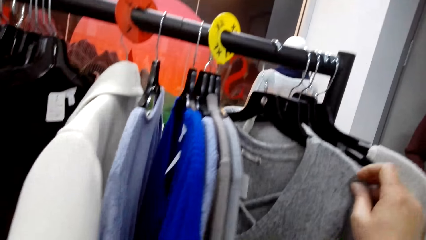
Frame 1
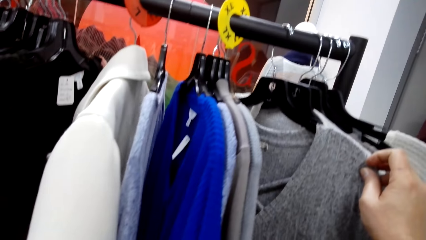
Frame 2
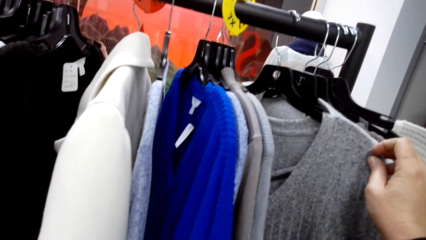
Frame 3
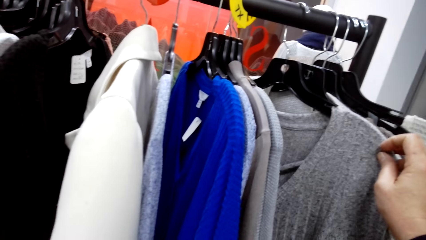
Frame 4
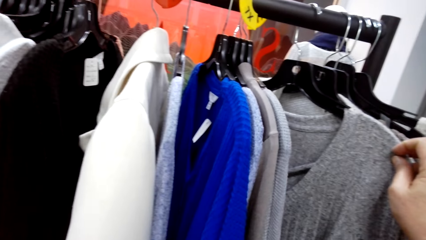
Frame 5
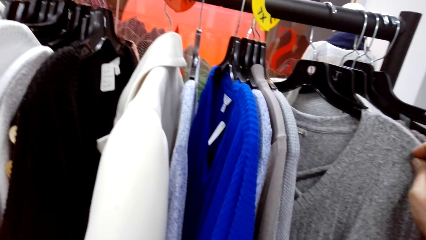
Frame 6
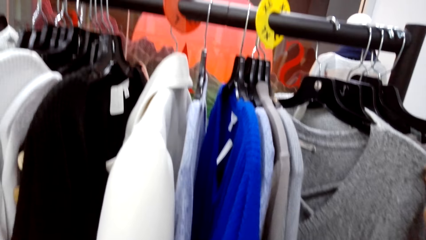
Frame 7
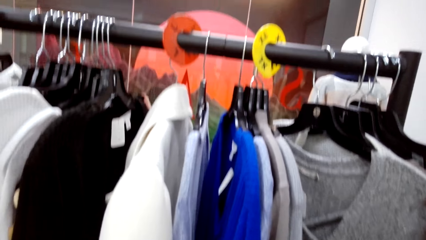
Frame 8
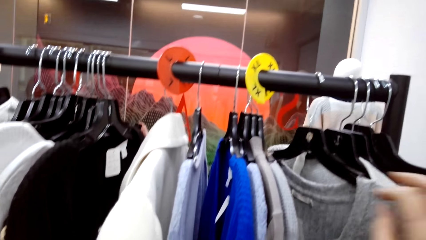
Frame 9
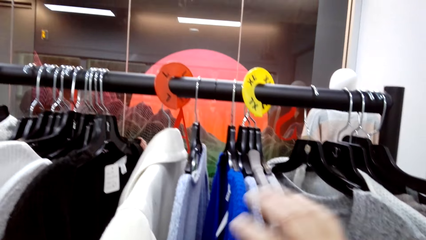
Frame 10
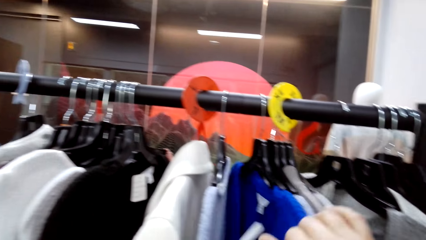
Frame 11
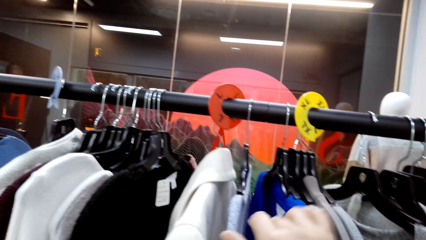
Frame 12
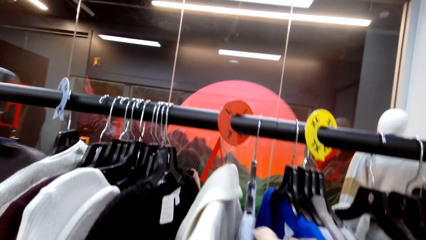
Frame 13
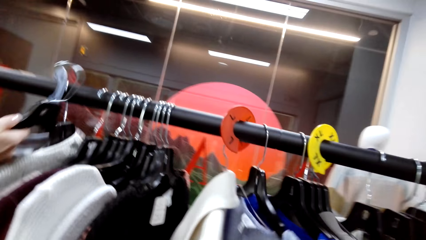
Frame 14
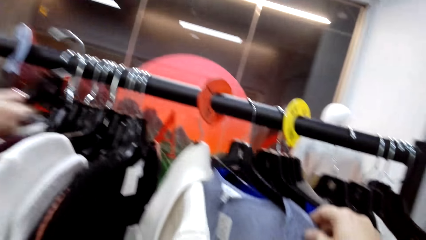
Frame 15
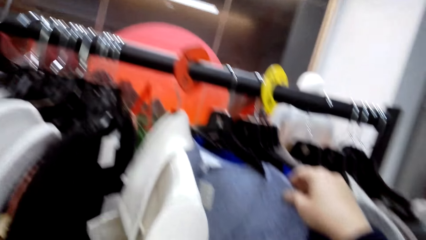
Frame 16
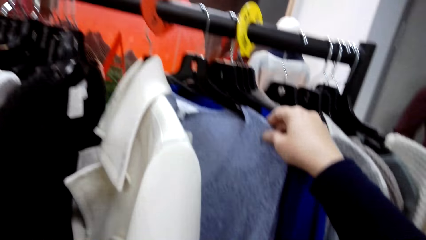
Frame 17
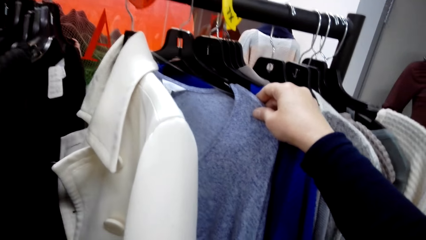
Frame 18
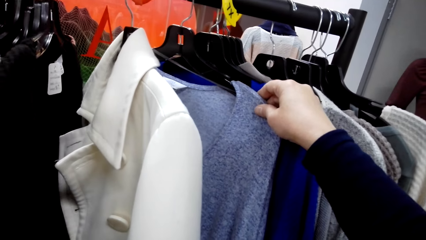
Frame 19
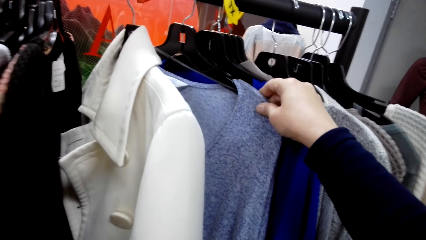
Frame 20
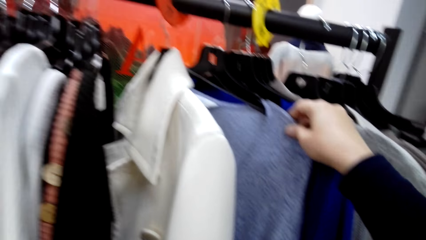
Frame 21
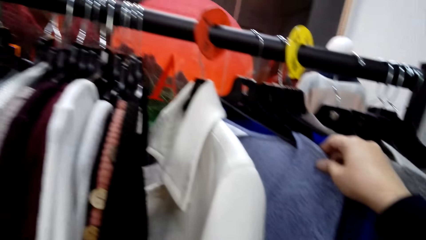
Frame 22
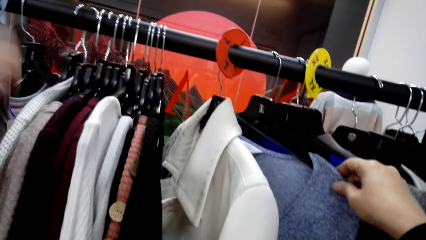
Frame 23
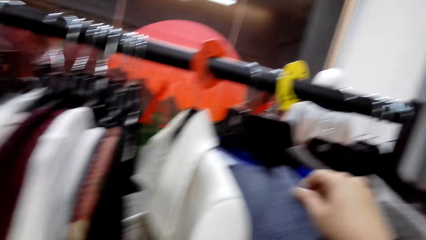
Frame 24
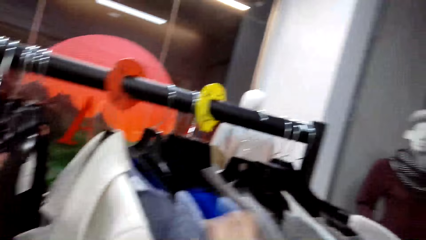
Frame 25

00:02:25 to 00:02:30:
The camera wearer moves the clothes on the hanger rail.

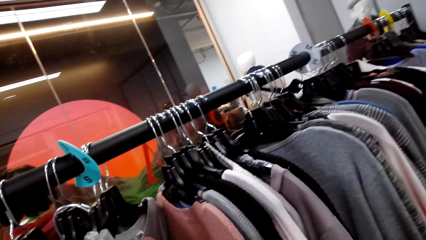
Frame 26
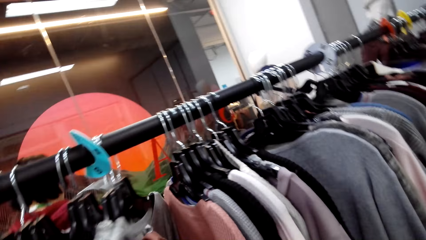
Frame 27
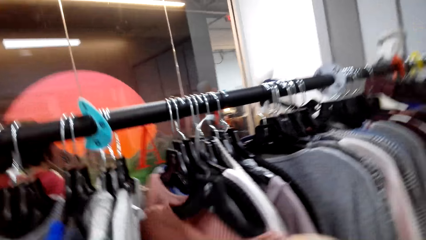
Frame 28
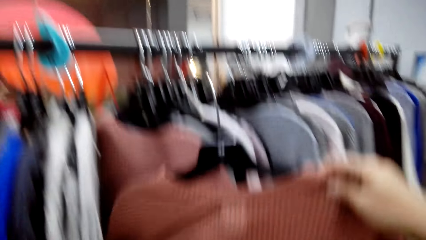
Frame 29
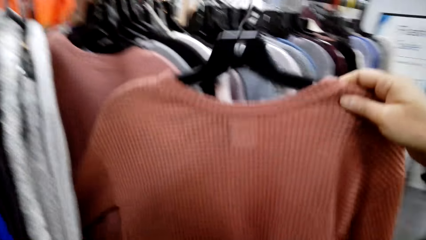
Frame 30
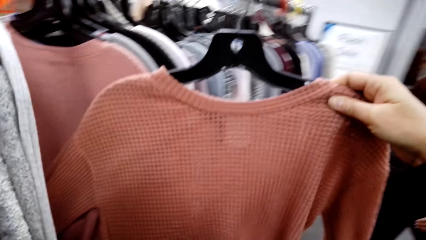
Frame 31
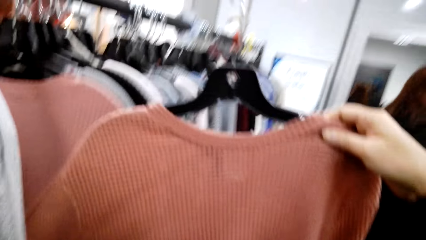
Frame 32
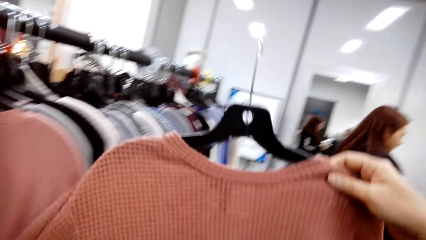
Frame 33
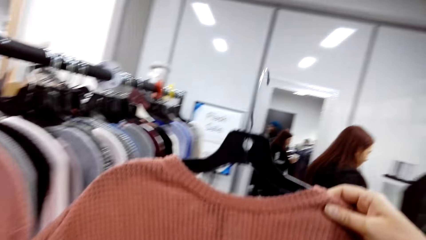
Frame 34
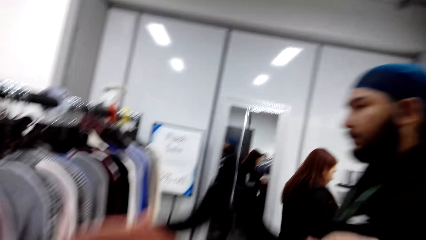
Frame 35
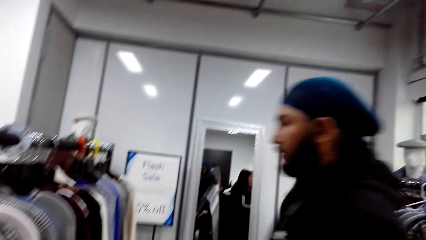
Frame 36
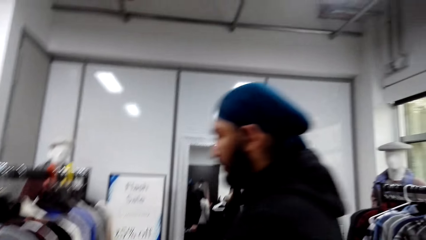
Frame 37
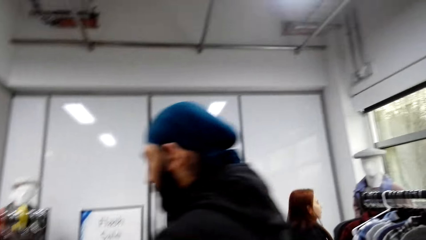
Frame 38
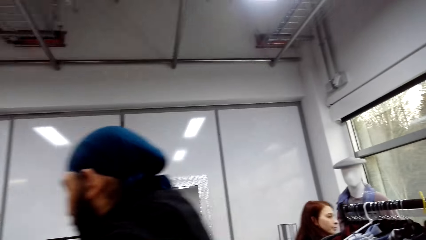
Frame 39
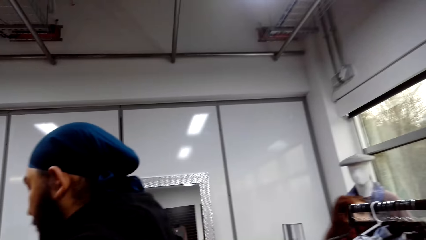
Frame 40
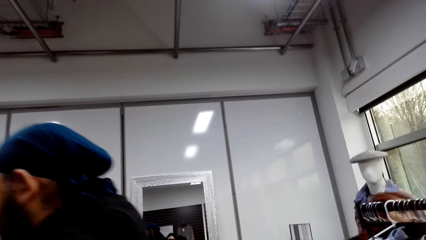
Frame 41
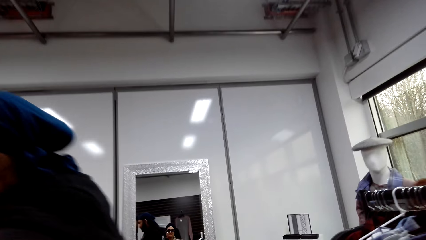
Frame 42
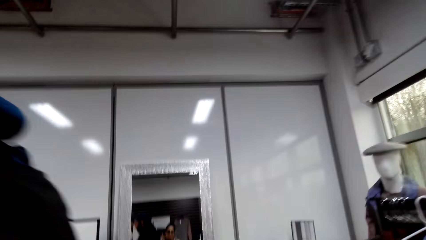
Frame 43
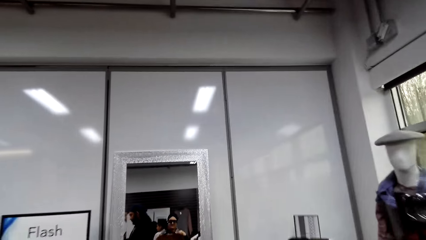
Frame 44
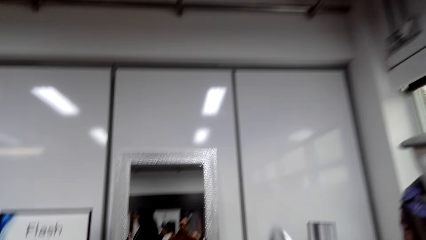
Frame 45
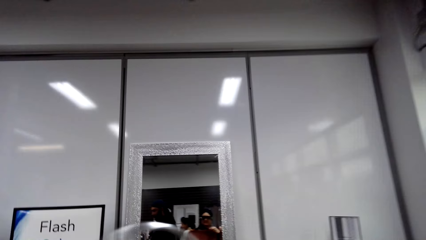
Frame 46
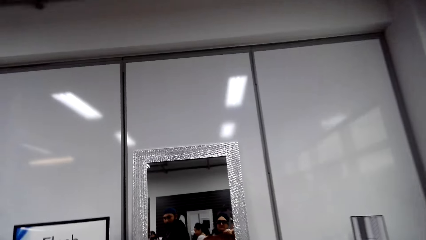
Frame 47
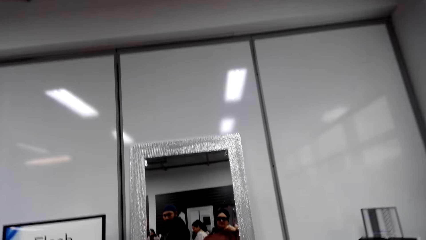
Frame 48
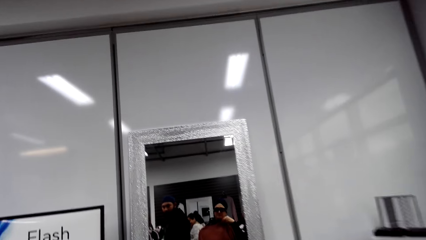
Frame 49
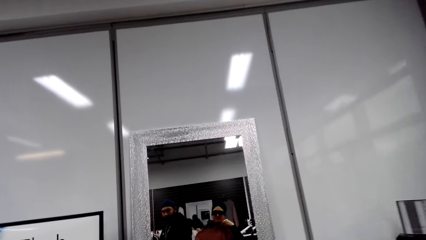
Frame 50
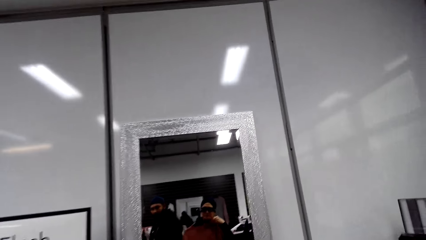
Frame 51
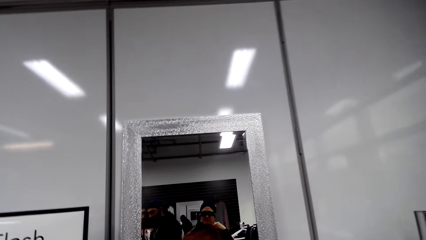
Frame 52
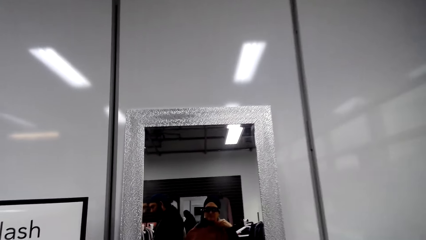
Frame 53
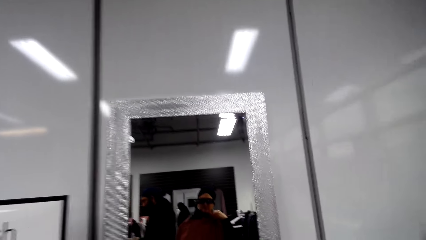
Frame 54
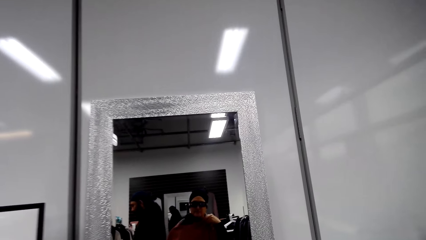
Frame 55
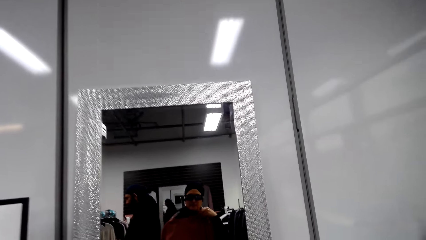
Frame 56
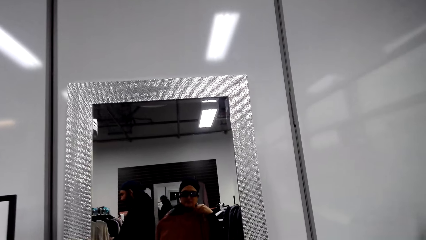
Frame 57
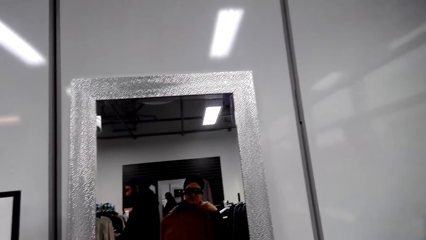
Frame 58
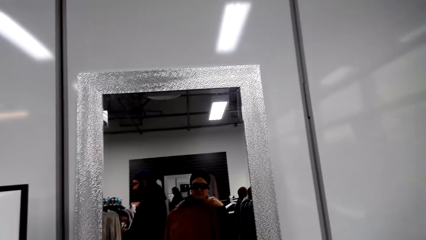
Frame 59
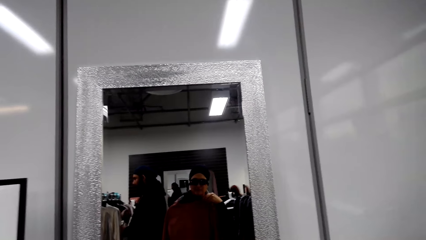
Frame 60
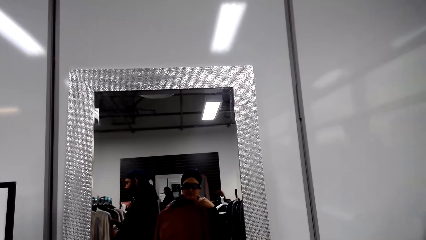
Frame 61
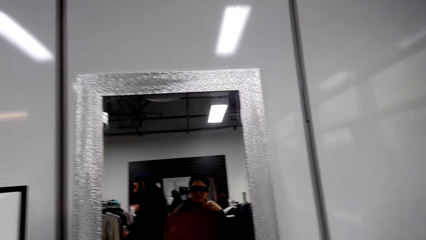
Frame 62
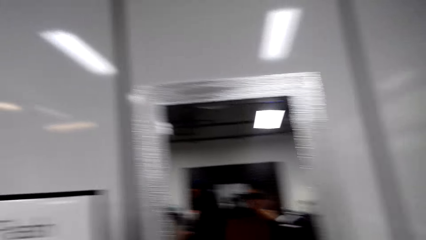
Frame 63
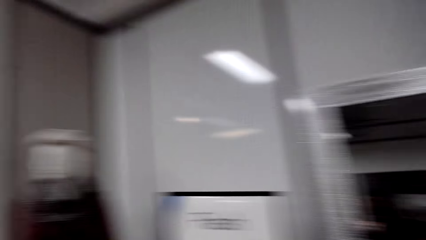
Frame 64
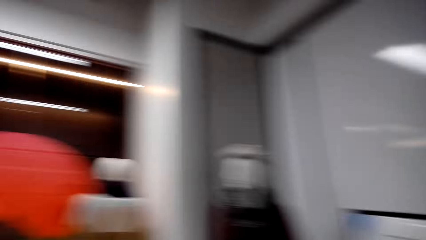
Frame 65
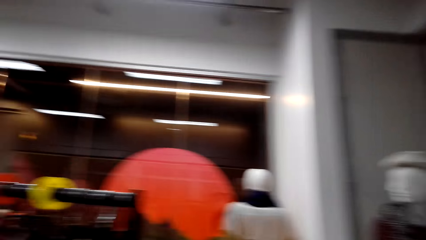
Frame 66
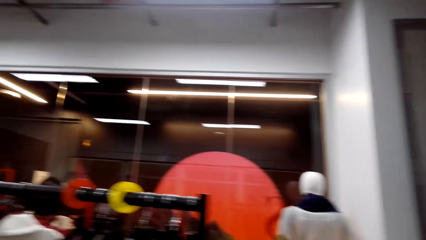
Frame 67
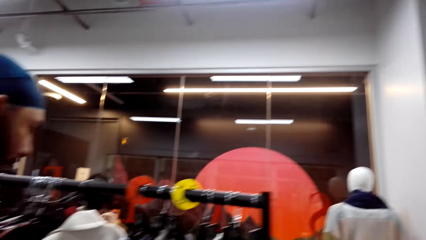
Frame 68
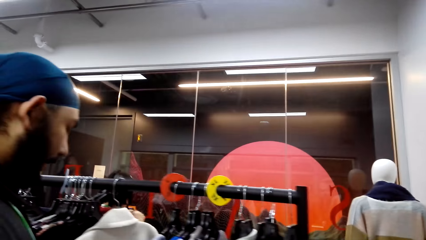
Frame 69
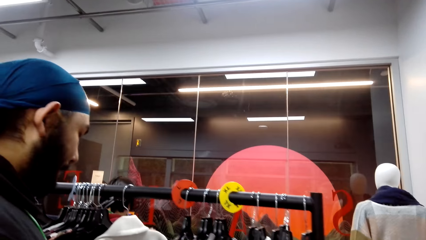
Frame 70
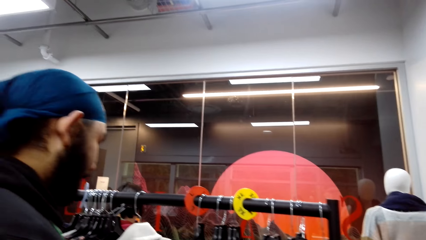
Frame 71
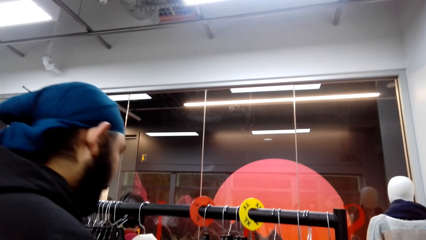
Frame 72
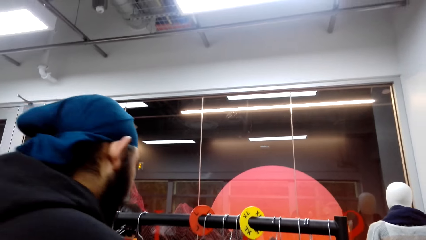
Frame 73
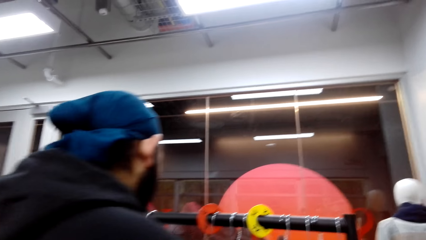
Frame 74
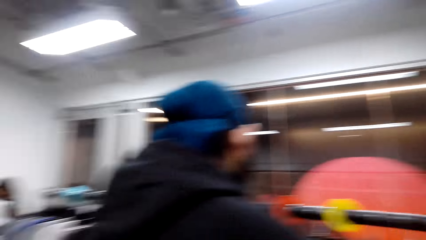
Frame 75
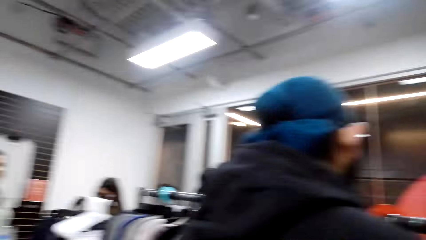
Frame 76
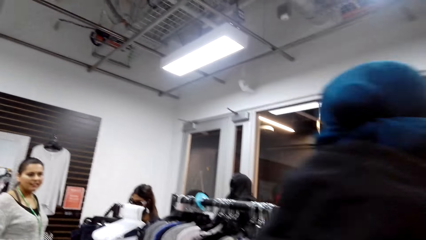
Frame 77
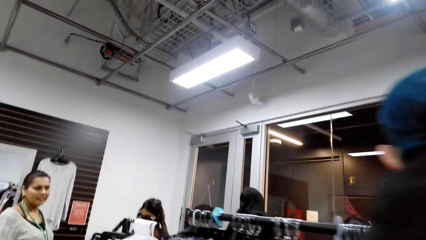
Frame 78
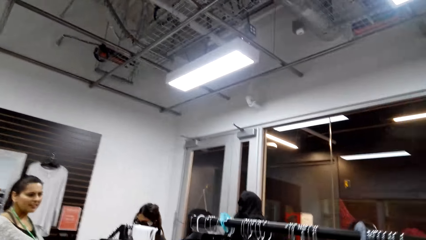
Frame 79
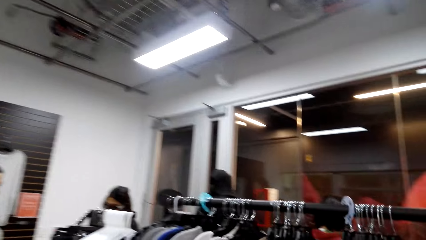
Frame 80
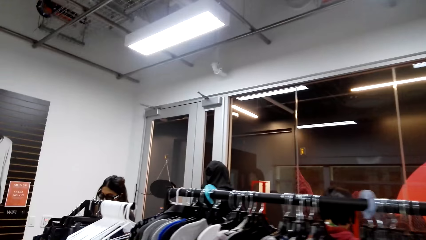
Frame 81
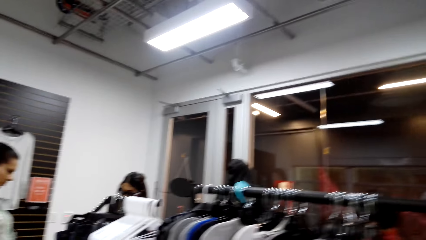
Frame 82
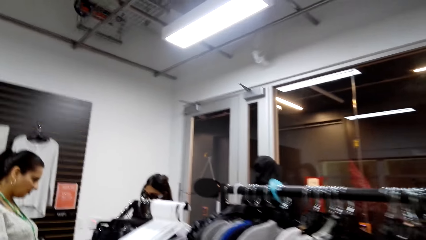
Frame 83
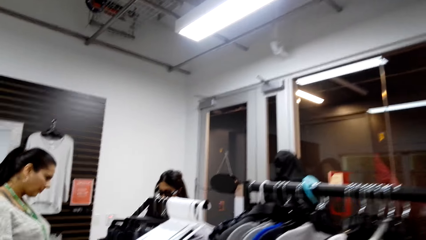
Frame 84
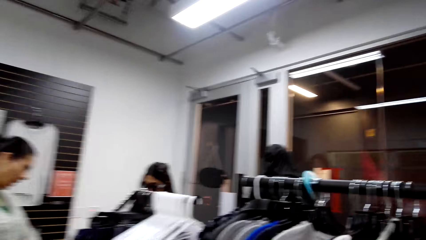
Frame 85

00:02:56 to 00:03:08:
The camera wearer removes a sweater from the hanger rail. She places the sweater on her chest. She looks at herself in the mirror. She looks around the store.
